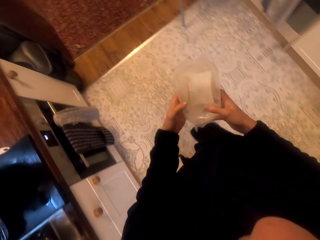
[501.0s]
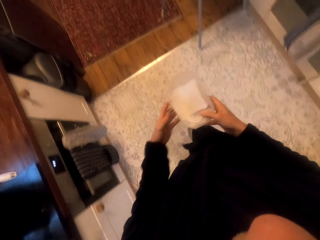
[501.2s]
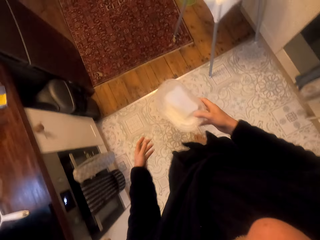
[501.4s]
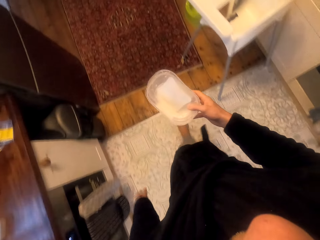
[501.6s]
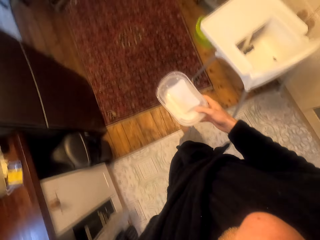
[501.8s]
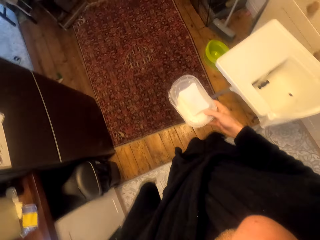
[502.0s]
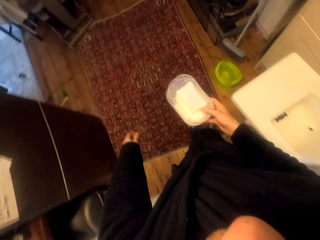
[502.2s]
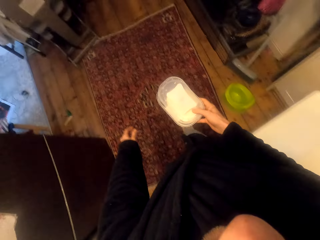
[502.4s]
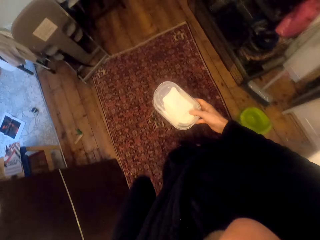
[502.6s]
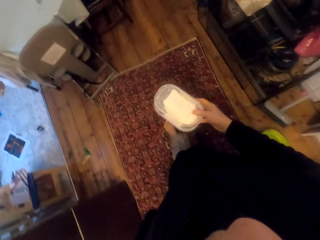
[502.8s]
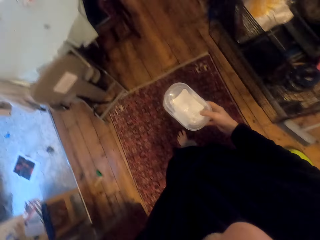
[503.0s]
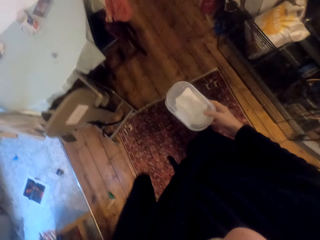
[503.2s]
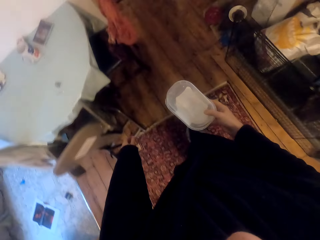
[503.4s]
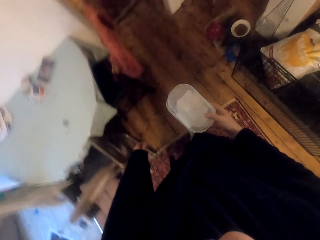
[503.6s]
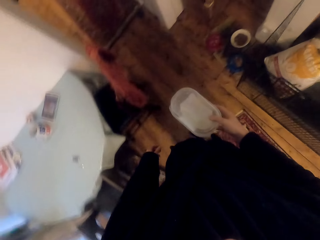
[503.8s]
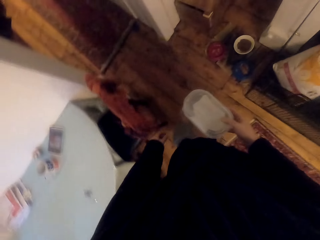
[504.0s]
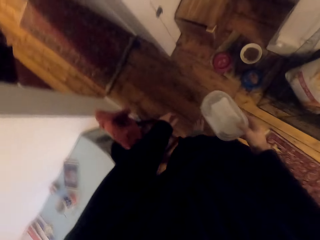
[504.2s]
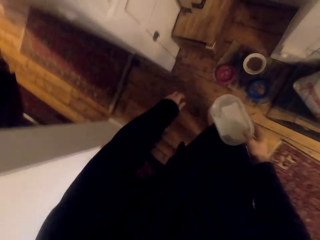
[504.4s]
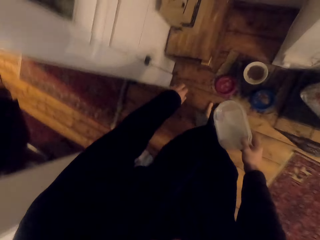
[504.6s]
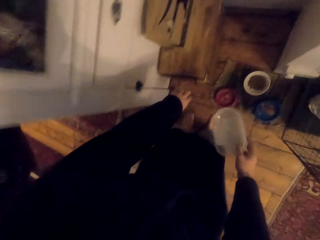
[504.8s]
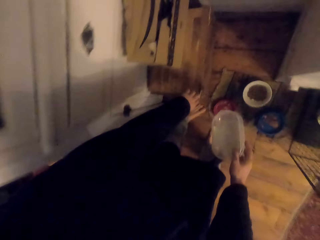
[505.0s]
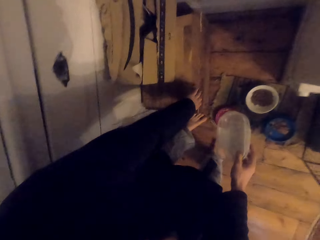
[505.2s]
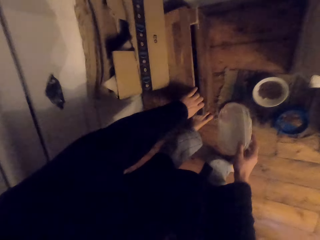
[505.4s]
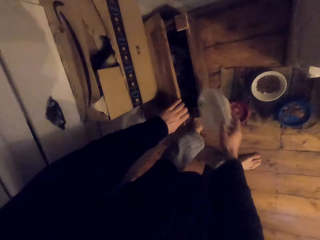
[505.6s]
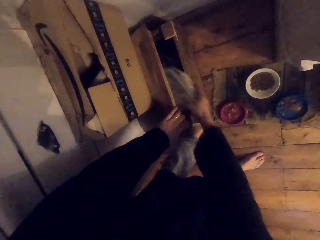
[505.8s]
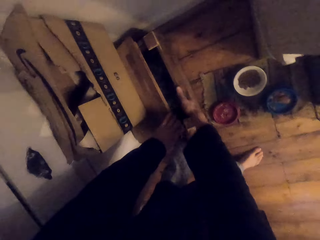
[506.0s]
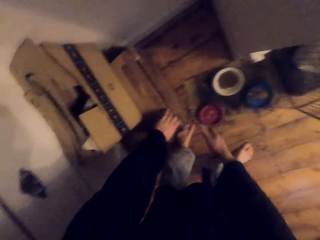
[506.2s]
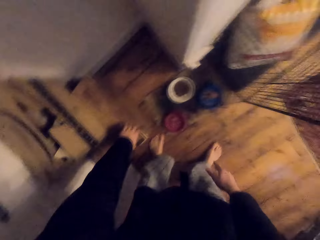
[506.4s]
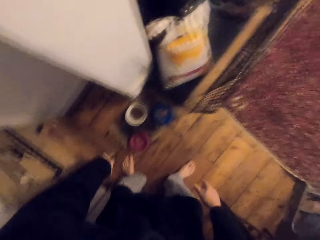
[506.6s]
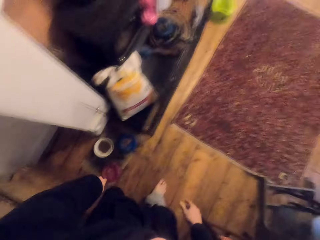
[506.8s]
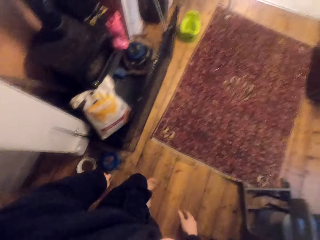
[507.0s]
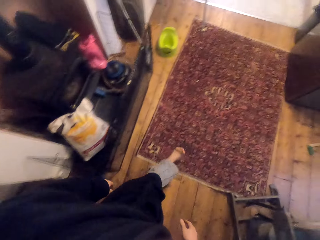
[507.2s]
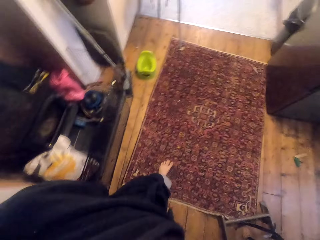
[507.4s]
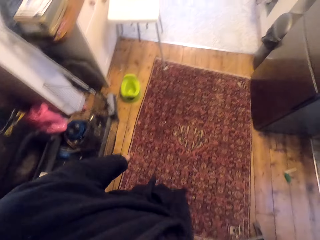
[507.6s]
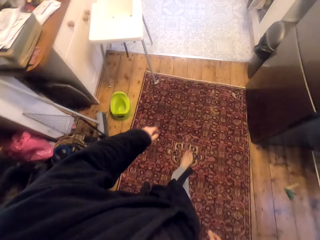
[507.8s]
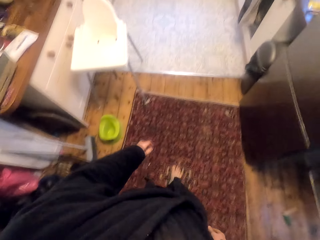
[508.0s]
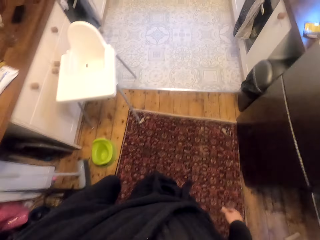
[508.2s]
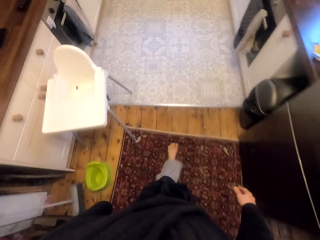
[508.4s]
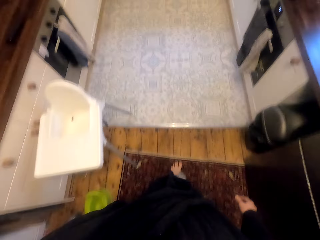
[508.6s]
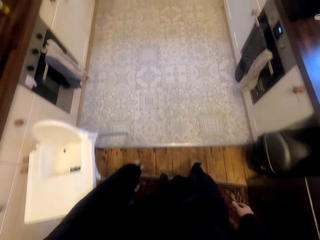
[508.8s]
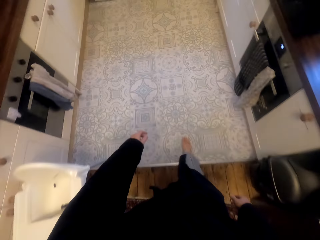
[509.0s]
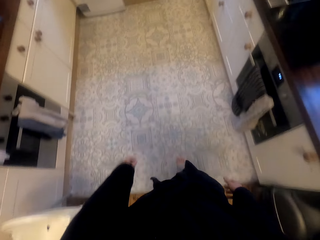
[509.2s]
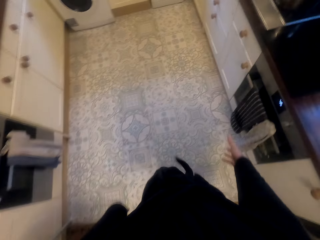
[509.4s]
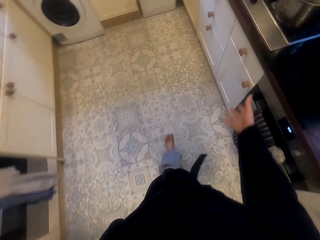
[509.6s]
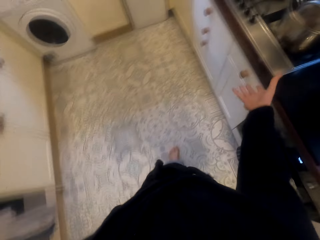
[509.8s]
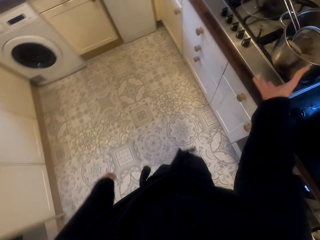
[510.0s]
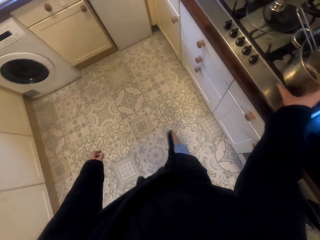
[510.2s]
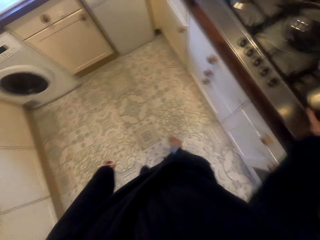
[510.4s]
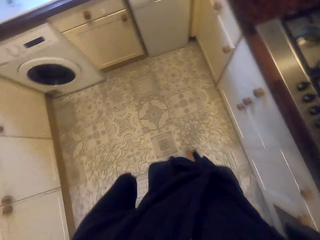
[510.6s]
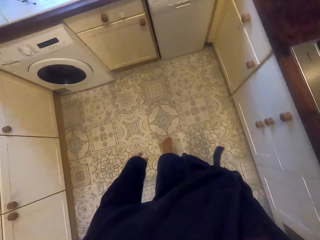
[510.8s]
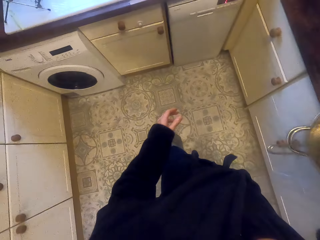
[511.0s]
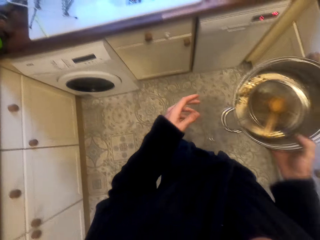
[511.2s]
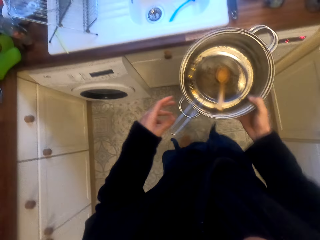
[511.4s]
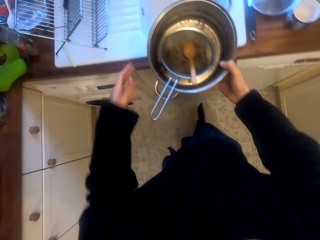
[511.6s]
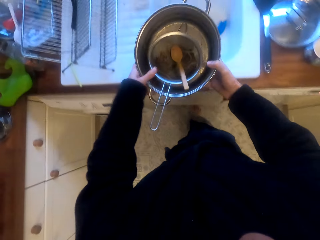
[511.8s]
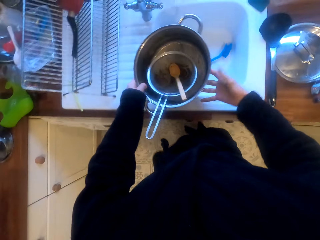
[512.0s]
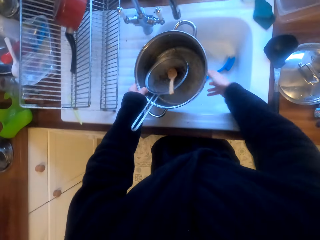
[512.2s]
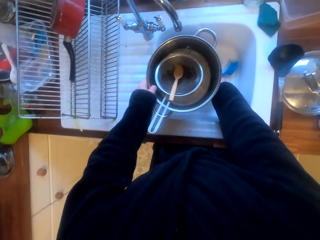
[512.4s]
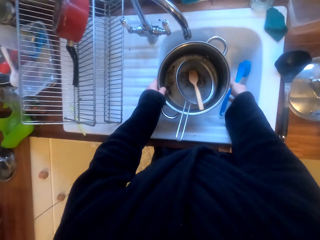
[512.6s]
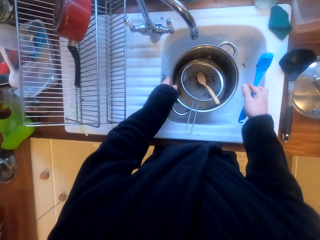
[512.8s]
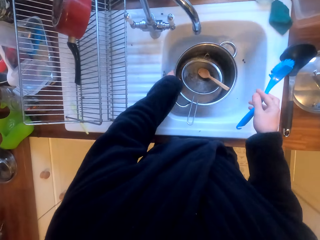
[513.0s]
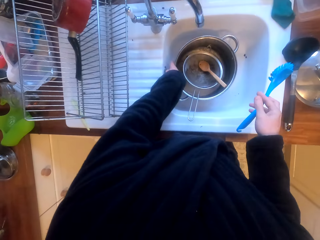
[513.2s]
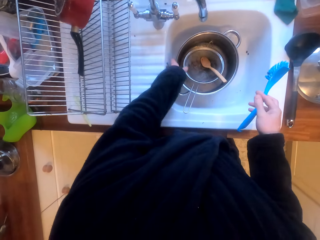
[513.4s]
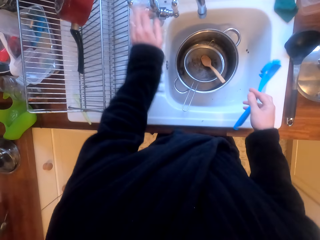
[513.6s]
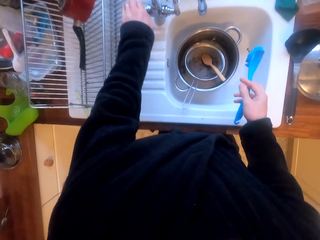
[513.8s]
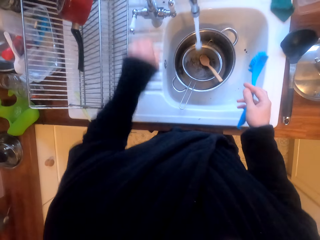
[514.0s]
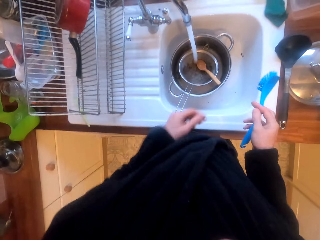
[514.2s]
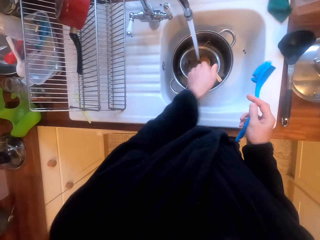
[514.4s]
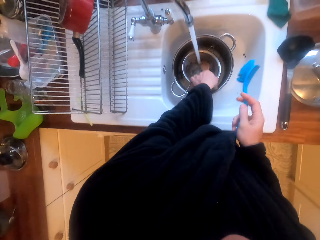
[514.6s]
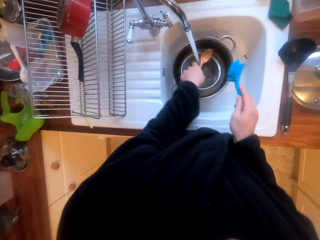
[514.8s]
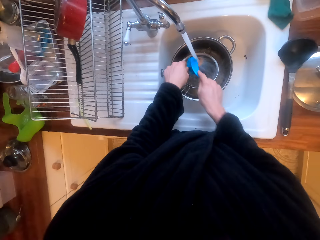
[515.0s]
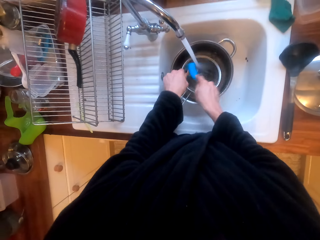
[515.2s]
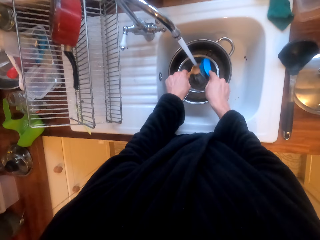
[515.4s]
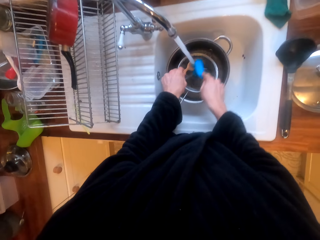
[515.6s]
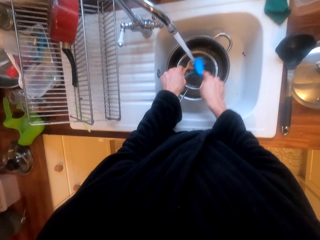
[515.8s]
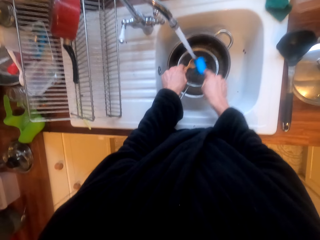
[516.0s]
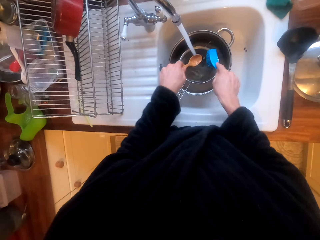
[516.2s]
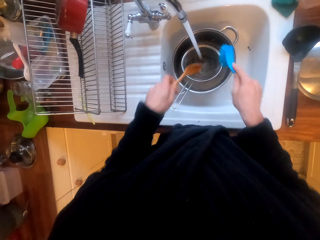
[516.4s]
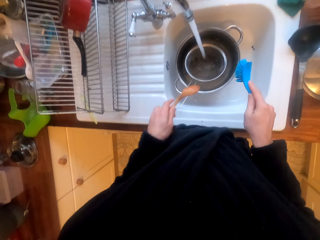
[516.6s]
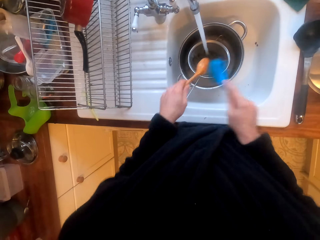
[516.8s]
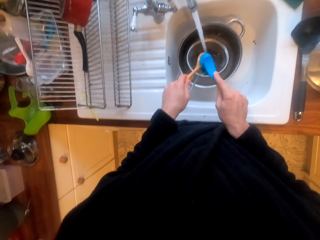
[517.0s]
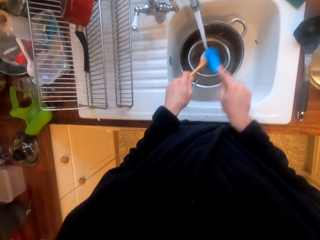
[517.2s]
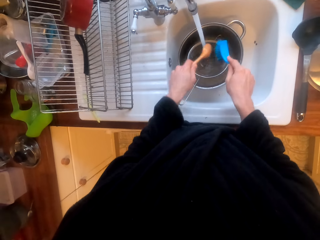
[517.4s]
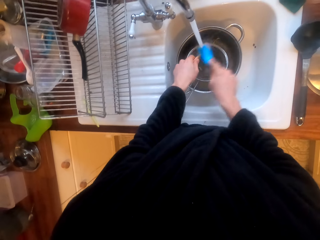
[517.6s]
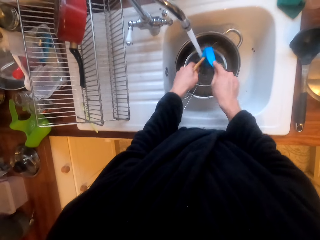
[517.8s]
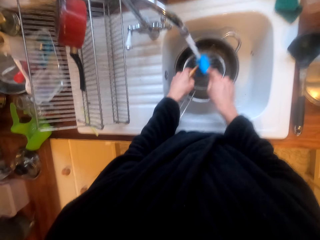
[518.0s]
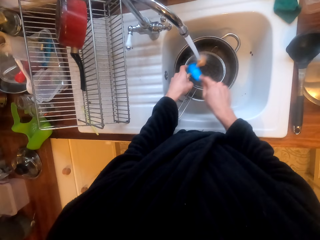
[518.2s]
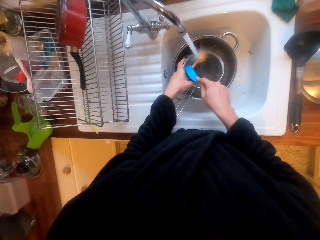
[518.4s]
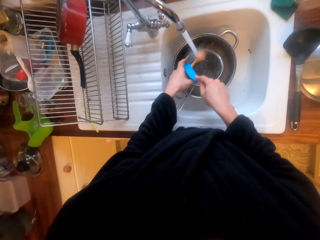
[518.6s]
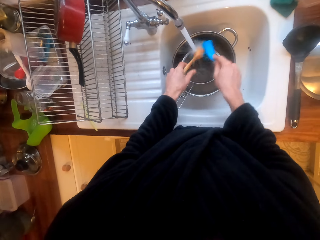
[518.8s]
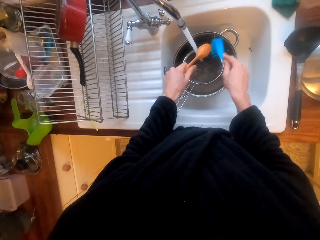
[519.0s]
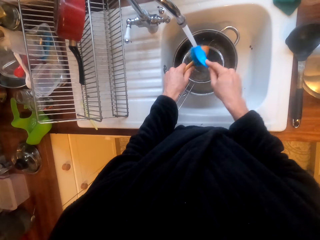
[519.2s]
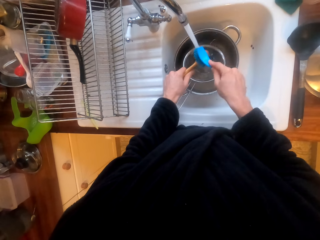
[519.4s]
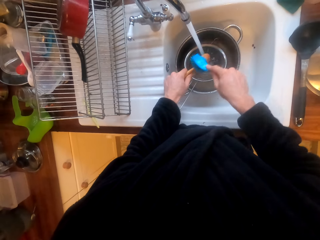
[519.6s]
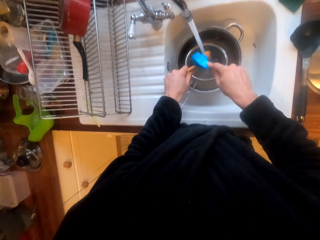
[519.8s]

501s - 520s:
The camera wearer puts the tin in a wooden box. They walk around. They pick up the pot on the stove. They wash the cooking stick.

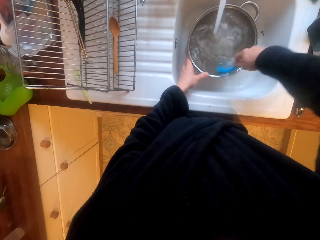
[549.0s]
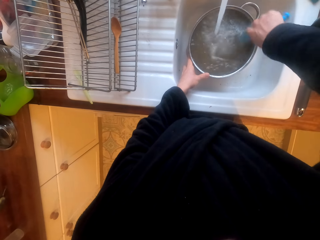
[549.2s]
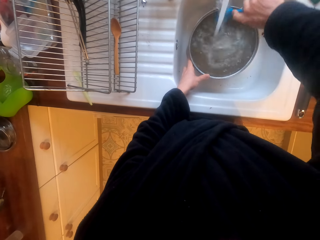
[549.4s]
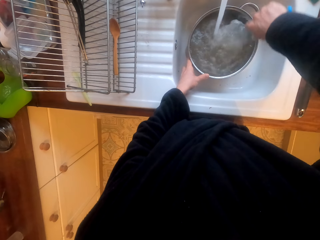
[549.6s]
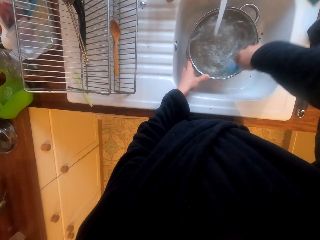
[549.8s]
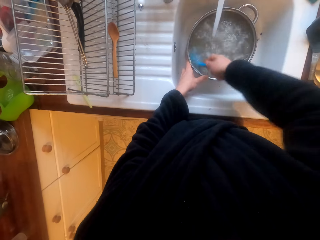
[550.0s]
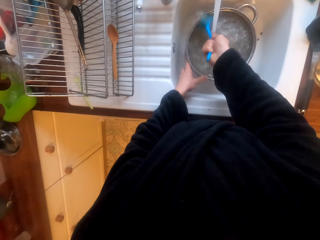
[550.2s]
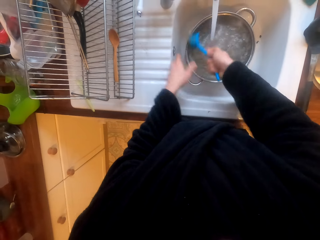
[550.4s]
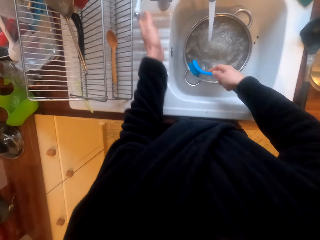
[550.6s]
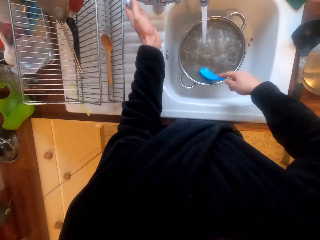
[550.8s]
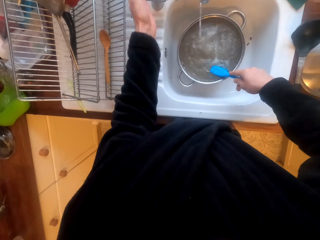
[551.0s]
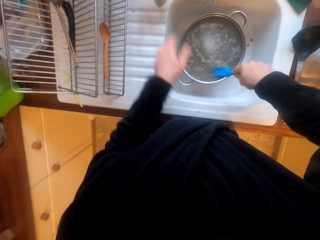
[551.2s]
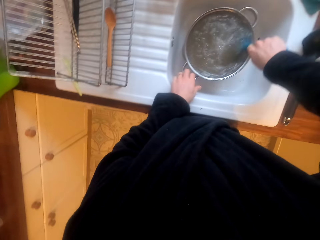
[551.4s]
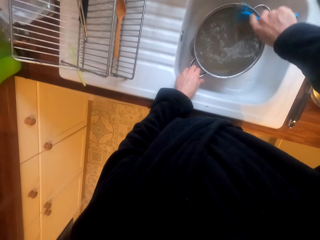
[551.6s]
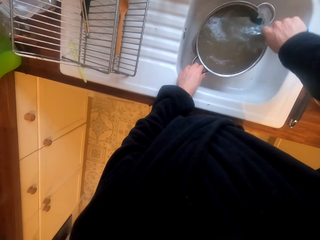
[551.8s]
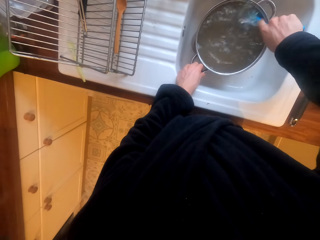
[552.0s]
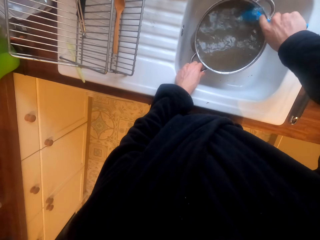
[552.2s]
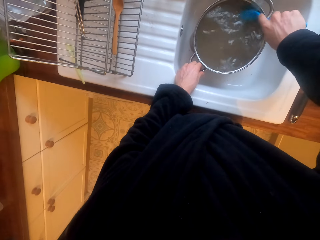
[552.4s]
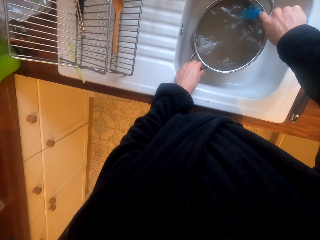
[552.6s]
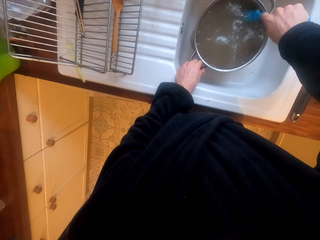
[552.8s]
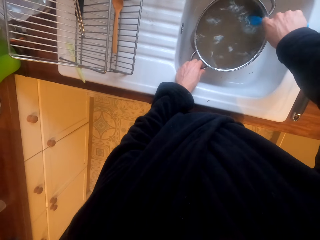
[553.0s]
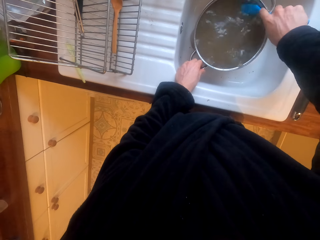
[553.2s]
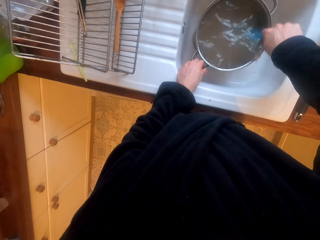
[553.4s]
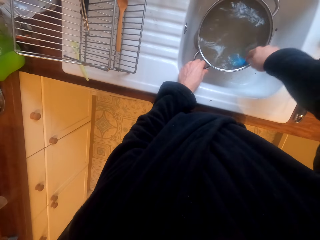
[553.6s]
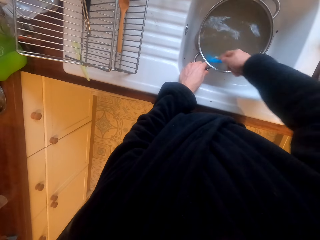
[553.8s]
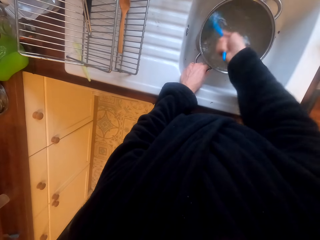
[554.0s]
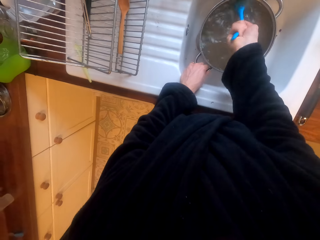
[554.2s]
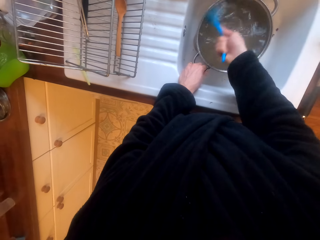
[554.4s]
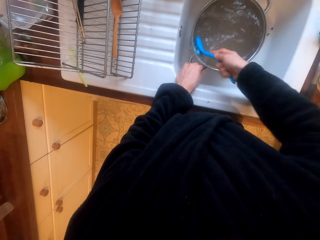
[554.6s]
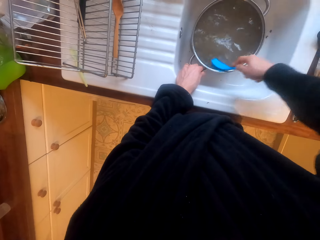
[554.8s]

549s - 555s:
The camera wearer turns off the tap.
